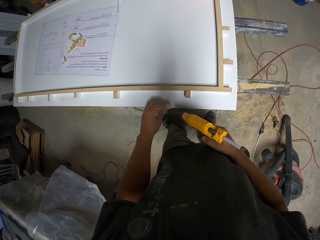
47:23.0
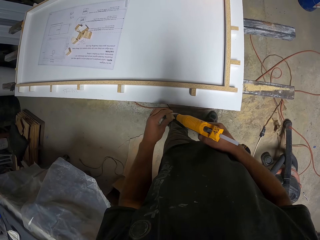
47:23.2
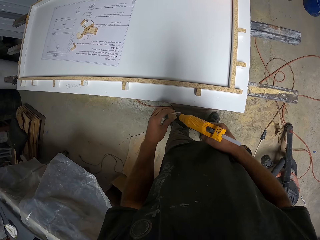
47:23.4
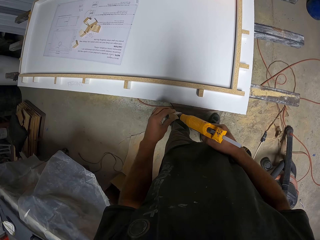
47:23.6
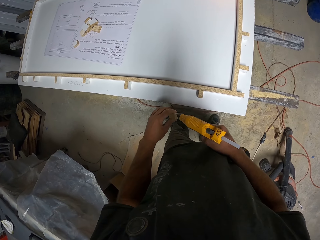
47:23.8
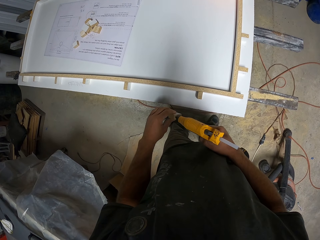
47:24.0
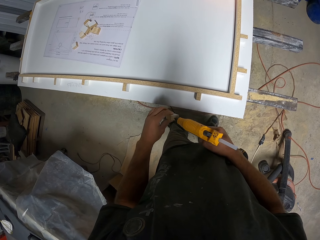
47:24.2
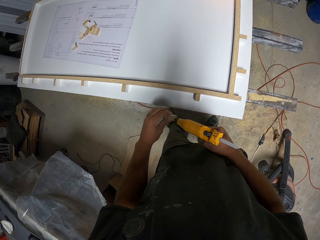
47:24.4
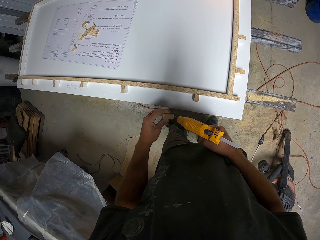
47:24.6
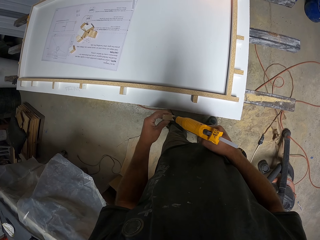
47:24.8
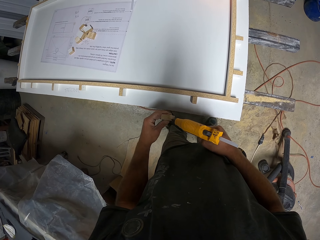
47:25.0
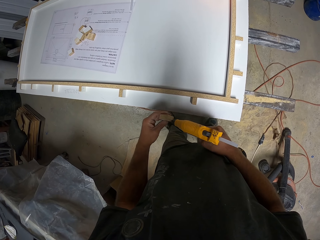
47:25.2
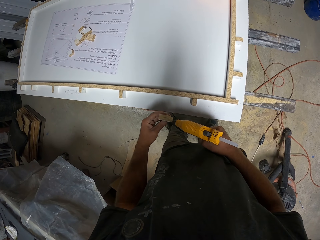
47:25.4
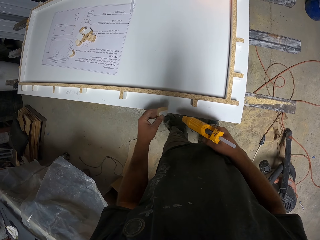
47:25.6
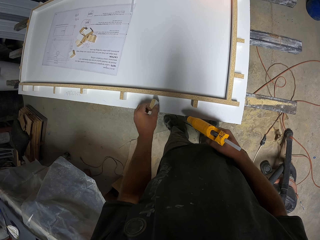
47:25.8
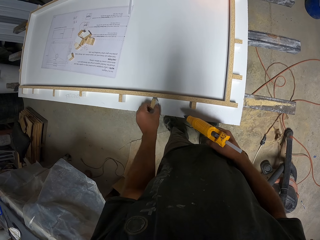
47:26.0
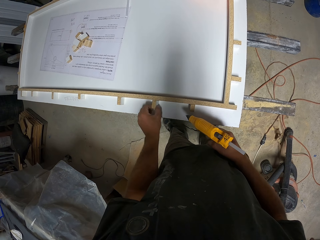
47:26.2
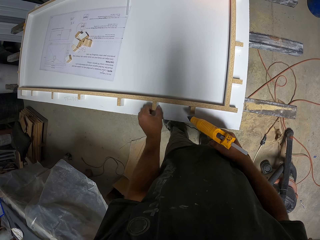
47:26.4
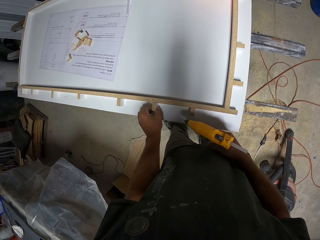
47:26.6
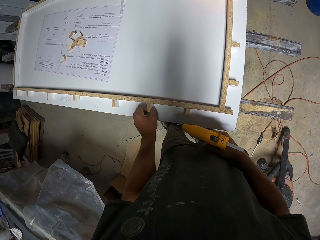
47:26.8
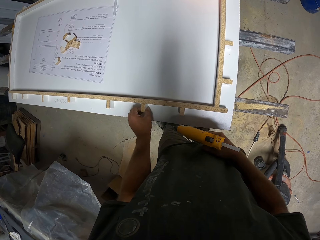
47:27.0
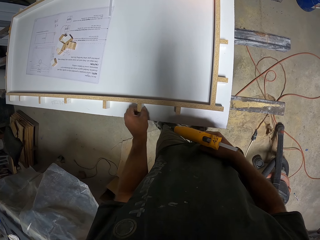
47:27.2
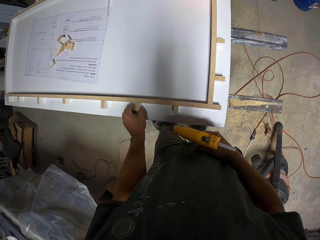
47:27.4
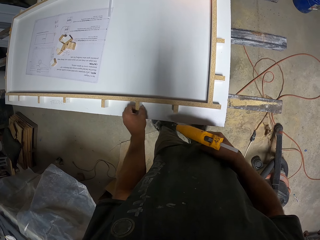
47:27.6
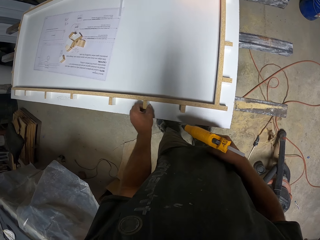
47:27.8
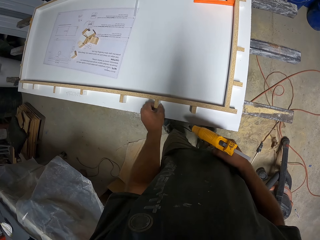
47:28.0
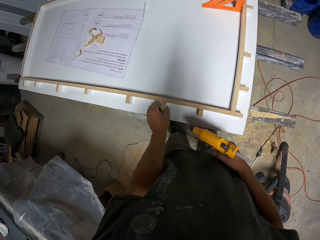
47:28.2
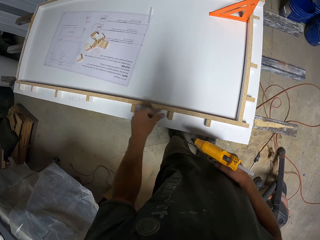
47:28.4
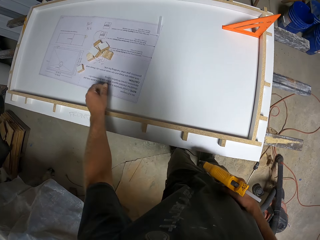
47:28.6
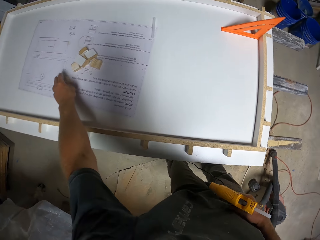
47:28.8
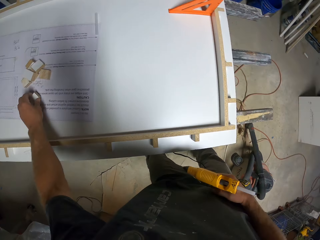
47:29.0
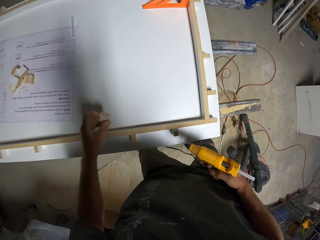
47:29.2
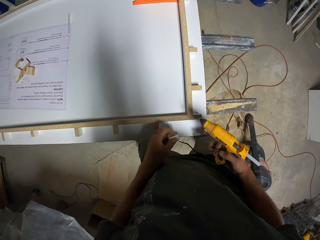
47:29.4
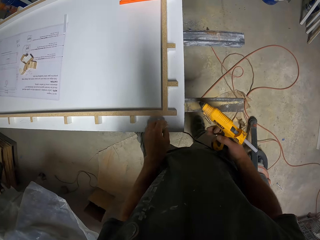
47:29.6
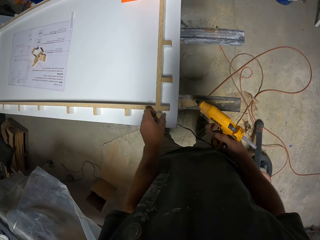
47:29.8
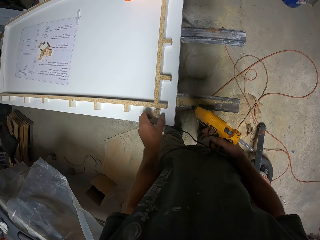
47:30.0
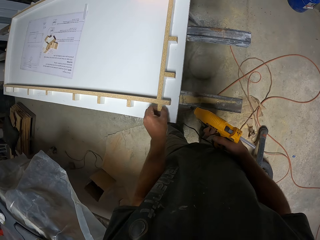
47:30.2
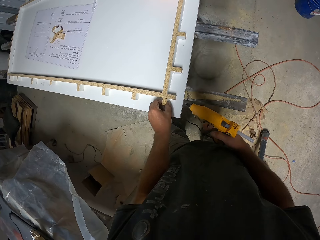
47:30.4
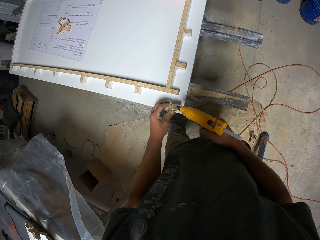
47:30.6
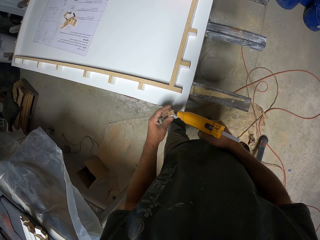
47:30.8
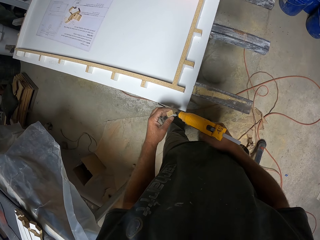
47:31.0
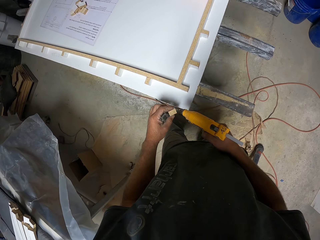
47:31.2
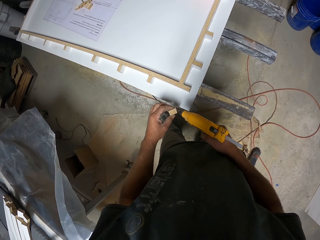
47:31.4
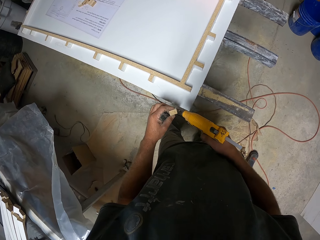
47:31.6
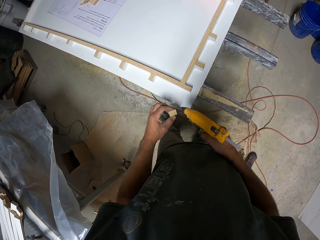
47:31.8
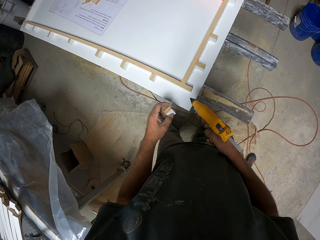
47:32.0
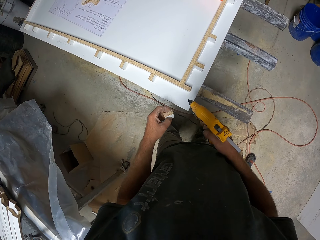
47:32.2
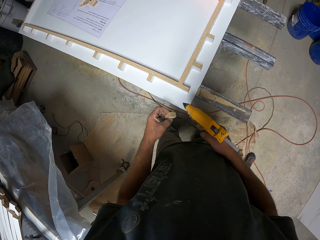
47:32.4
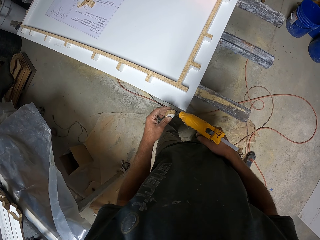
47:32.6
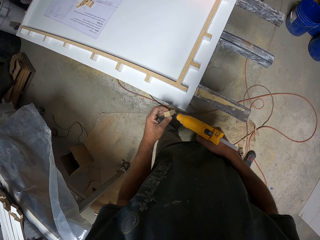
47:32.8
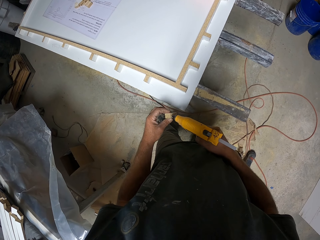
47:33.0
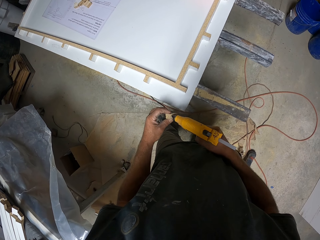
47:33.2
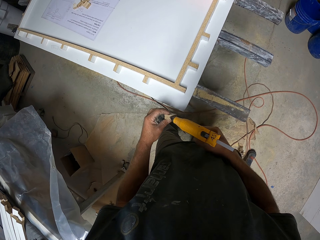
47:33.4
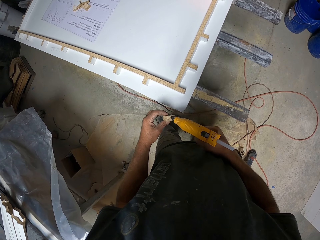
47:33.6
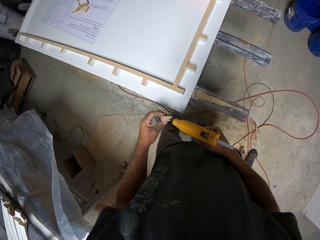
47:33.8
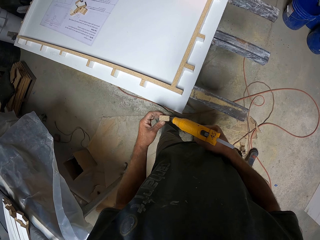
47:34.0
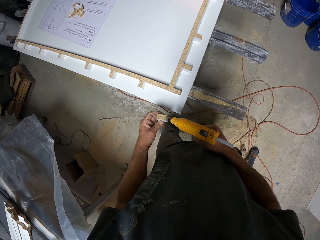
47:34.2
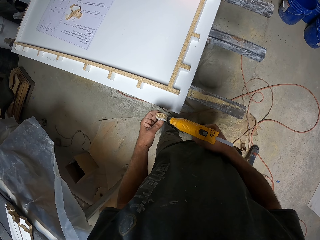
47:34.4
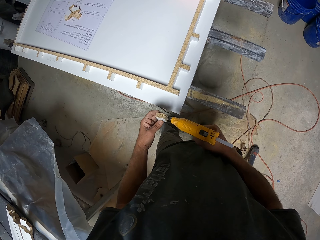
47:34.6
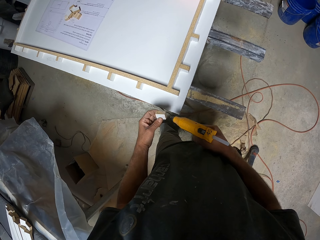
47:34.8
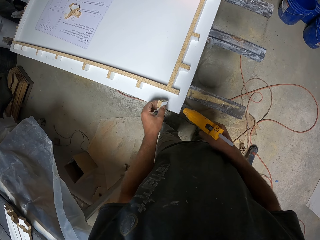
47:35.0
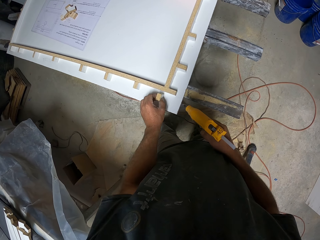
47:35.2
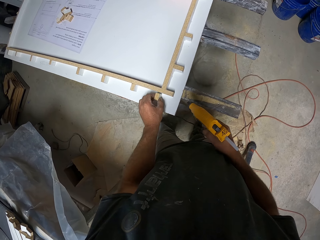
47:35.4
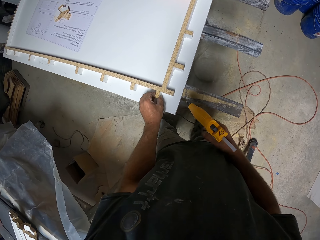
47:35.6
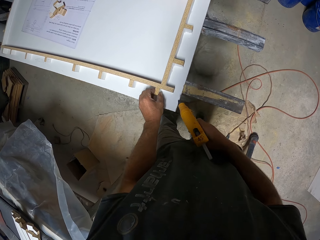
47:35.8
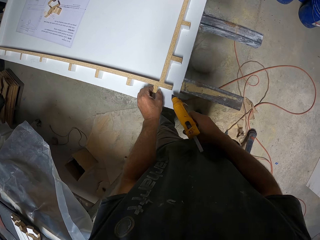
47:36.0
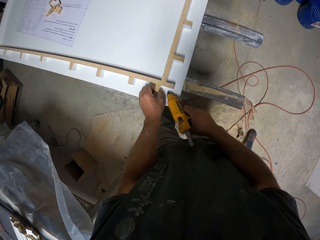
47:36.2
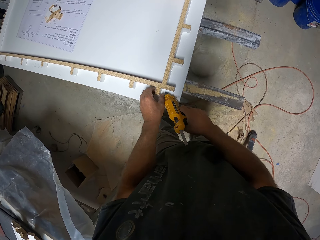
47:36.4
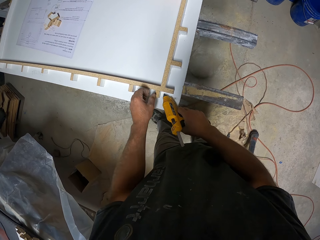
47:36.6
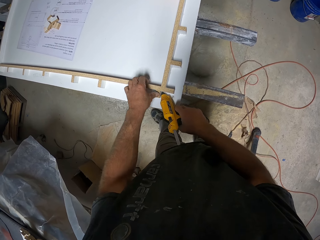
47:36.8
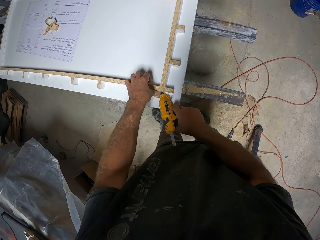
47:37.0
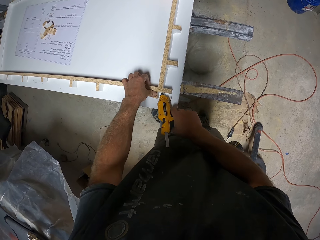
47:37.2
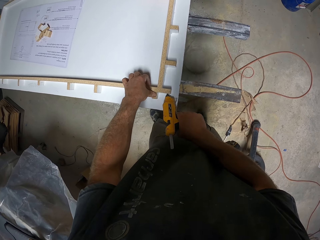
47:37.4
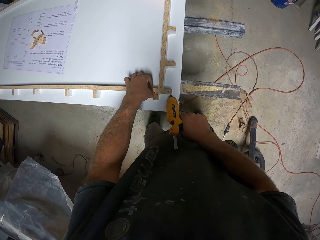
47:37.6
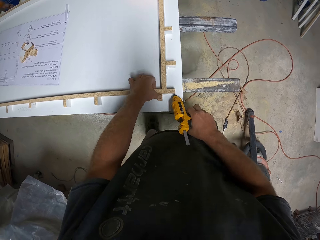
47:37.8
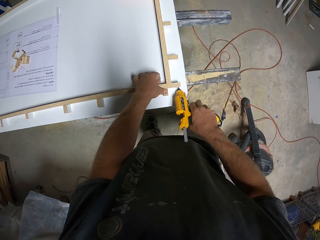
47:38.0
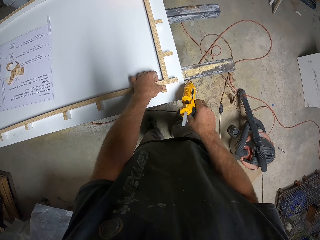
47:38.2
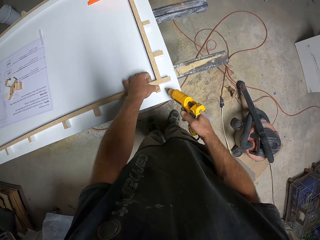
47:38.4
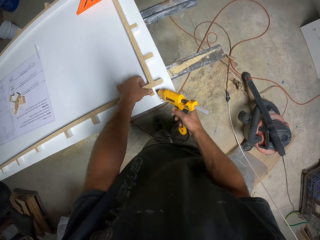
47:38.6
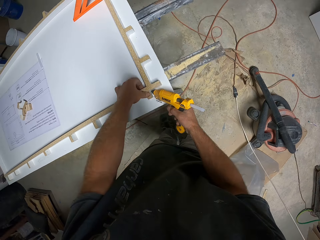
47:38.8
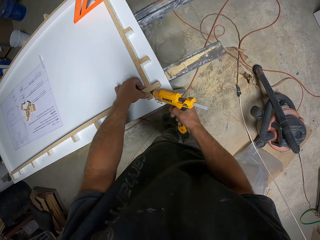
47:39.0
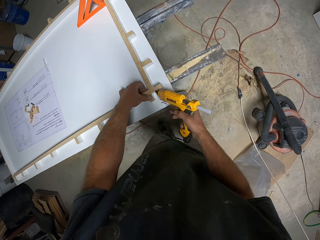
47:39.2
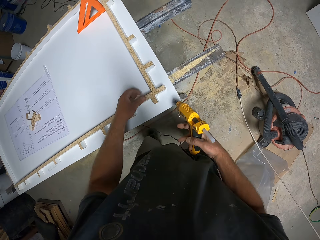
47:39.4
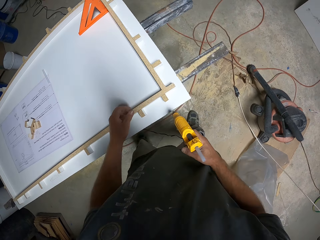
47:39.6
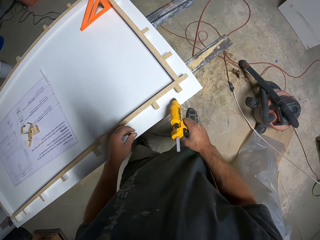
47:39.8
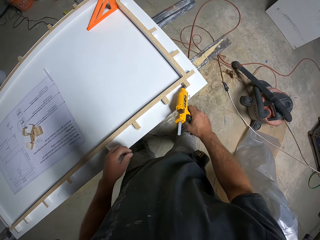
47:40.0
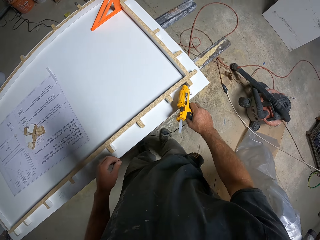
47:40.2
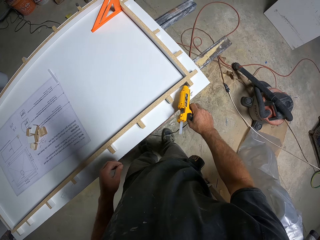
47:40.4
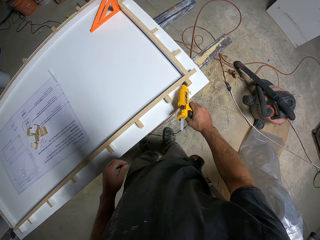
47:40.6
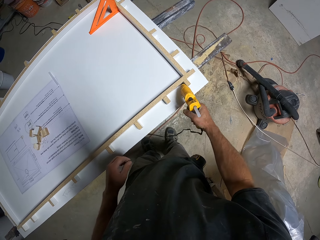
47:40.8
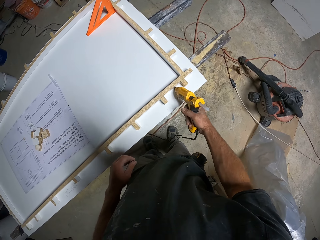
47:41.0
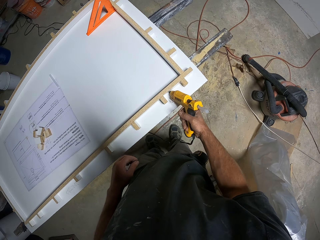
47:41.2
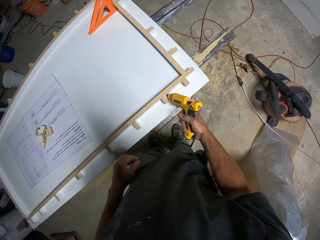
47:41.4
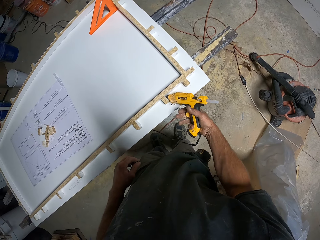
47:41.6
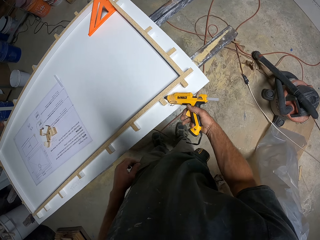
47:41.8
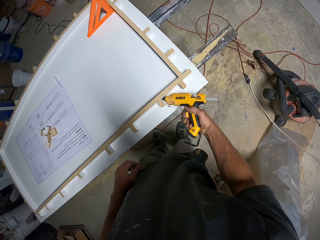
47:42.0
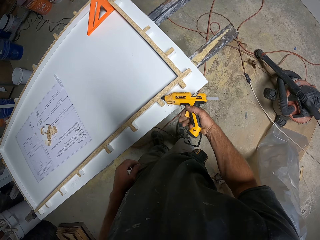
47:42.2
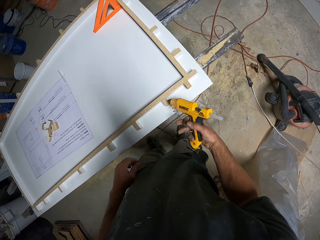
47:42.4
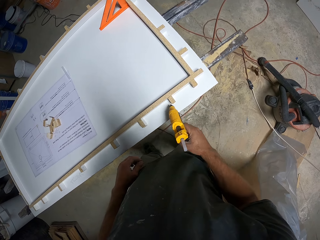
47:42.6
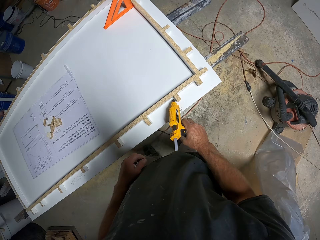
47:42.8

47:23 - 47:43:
The camera wearer places the piece of wood against the wooden frame. They apply glue on the piece of wood with the hot glue gun. They stick the piece of wood against the wooden frame. They pick up a piece of wood. They place the piece of wood against the wooden frame. They apply glue on the piece of wood with the hot glue gun. They stick the piece of wood against the wooden frame. They apply the hot glue on the frame.

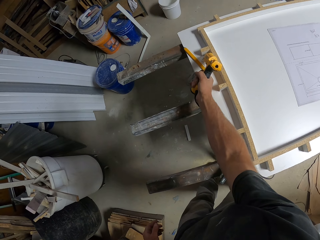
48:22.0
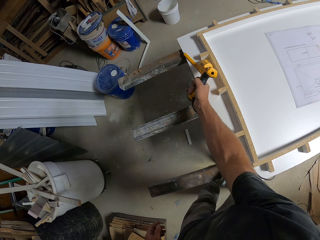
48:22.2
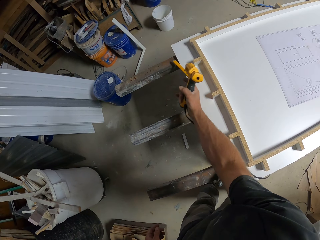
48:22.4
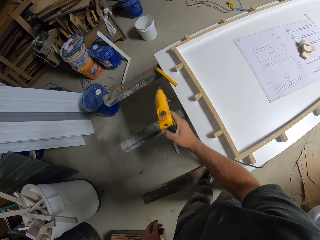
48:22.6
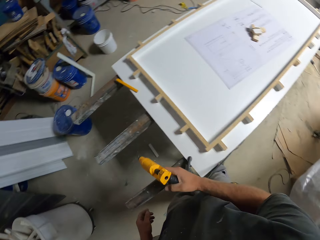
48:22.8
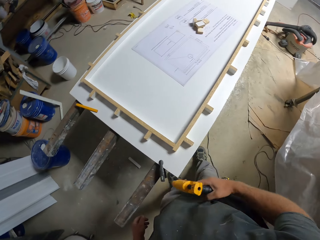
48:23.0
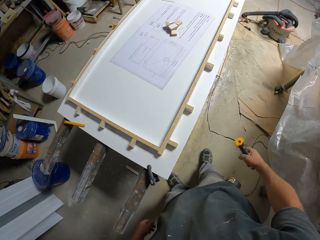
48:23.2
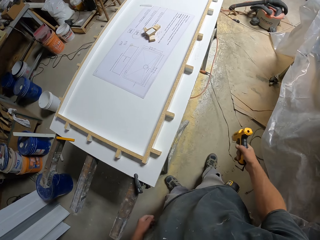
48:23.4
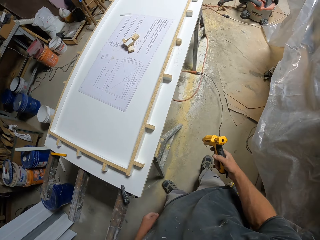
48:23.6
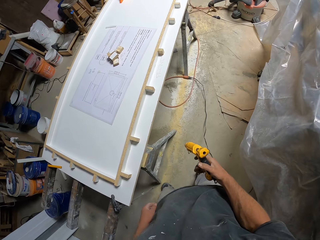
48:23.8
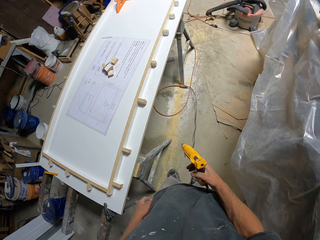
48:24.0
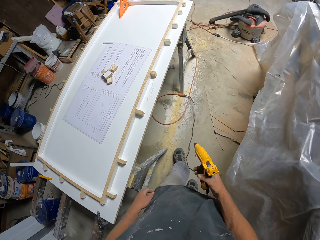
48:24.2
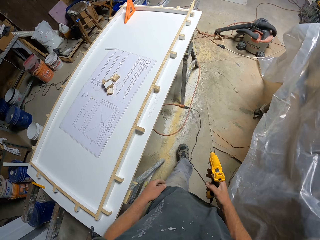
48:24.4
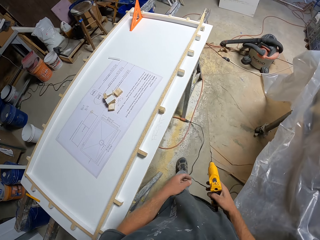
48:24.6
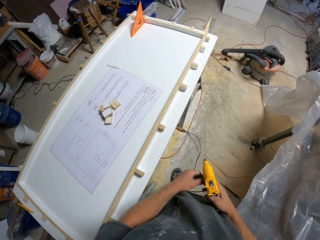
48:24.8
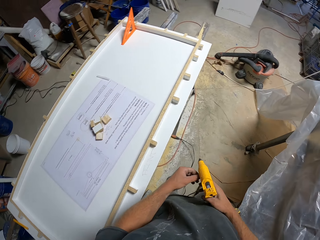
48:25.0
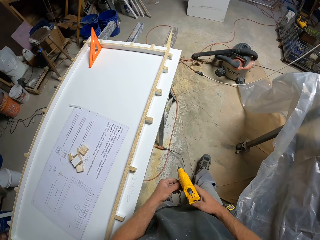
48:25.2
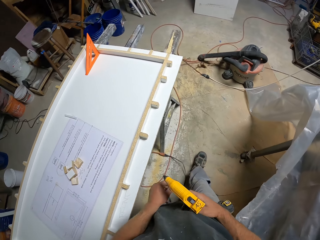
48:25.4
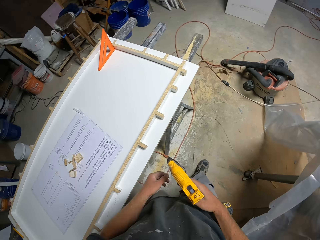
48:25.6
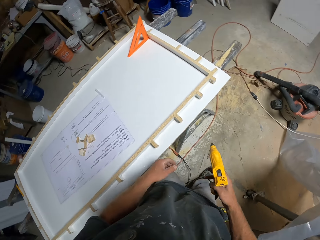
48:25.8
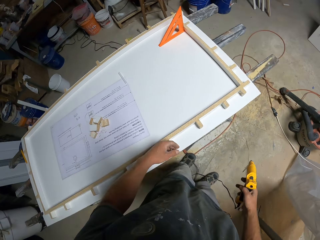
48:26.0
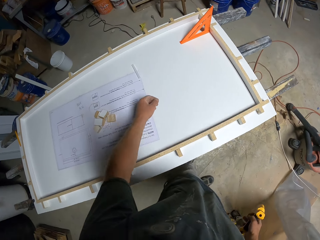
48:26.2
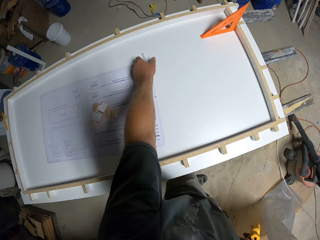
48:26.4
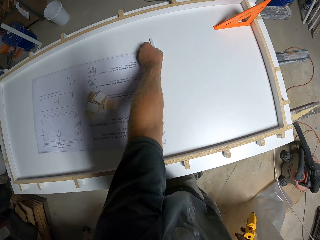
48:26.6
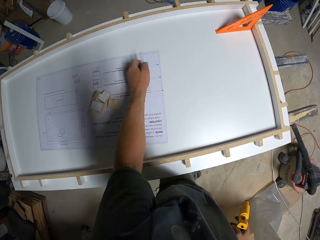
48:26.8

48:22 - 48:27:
The camera wearer walks around the room. They pick a hot glue gun stick from the table.
